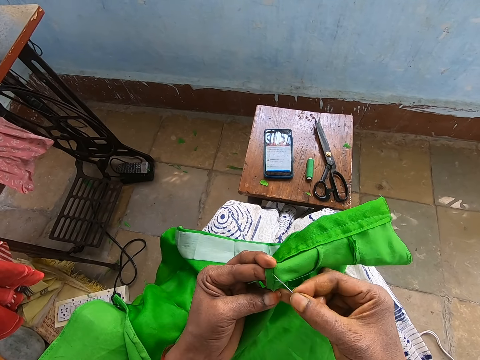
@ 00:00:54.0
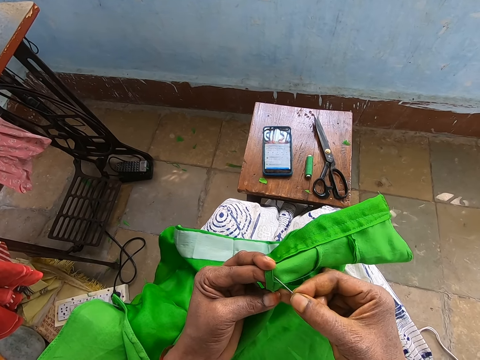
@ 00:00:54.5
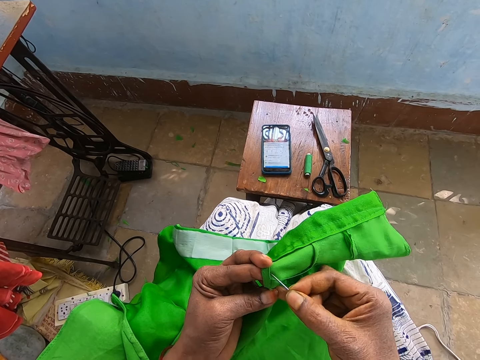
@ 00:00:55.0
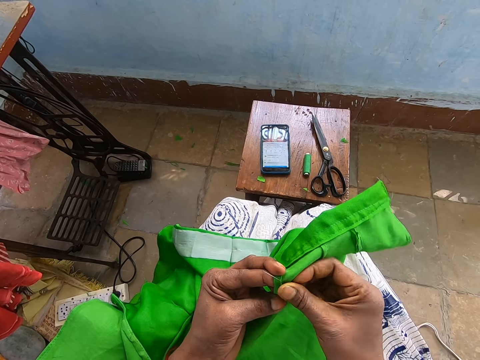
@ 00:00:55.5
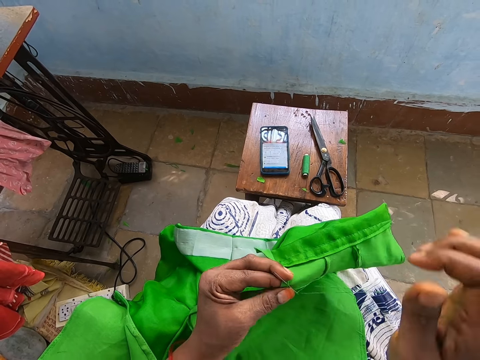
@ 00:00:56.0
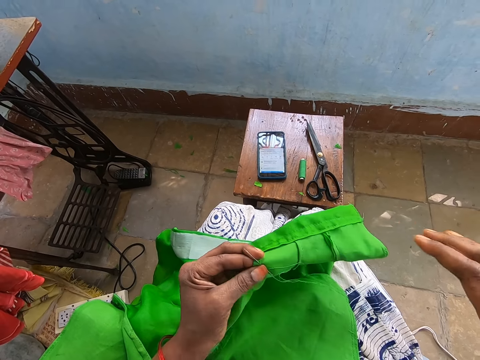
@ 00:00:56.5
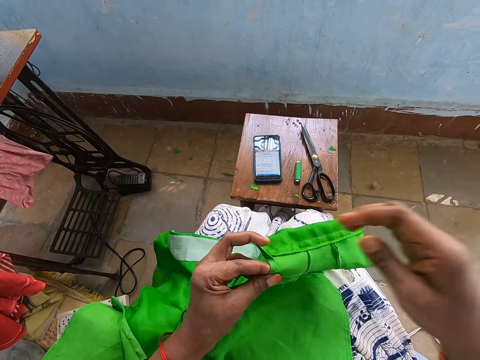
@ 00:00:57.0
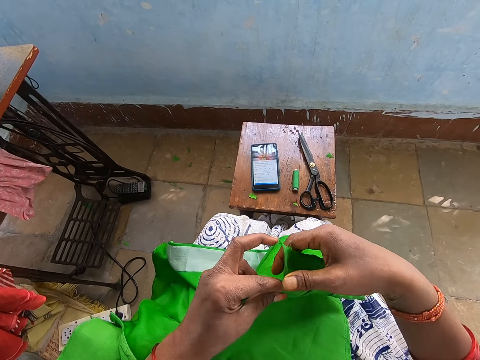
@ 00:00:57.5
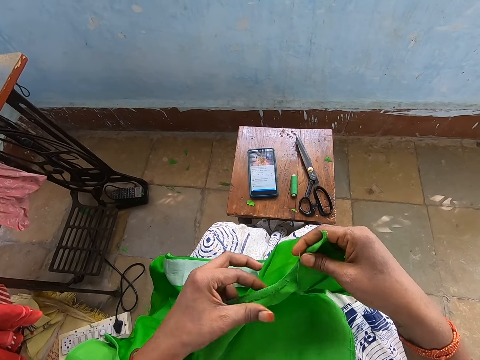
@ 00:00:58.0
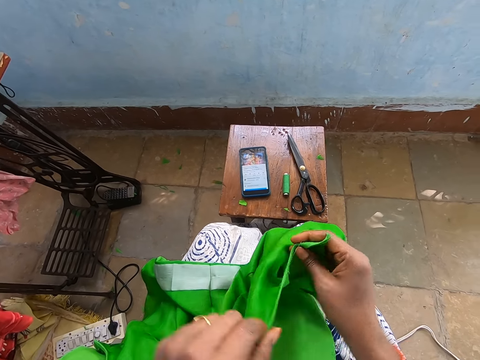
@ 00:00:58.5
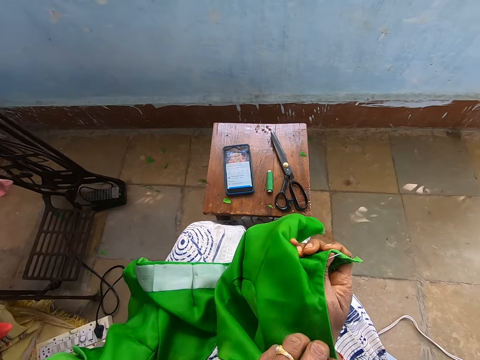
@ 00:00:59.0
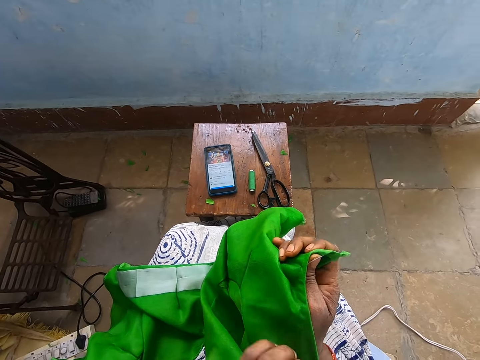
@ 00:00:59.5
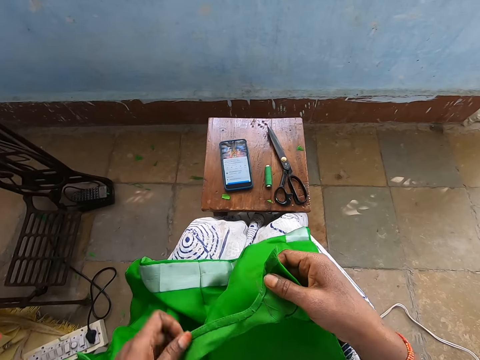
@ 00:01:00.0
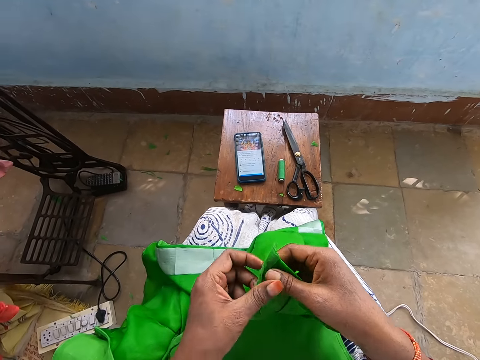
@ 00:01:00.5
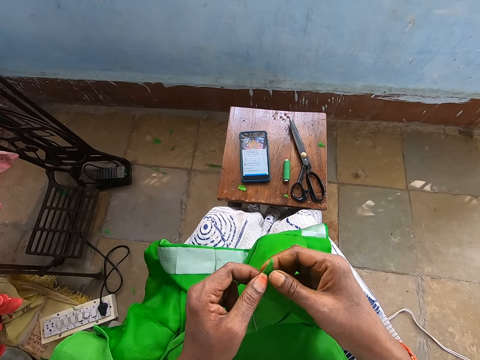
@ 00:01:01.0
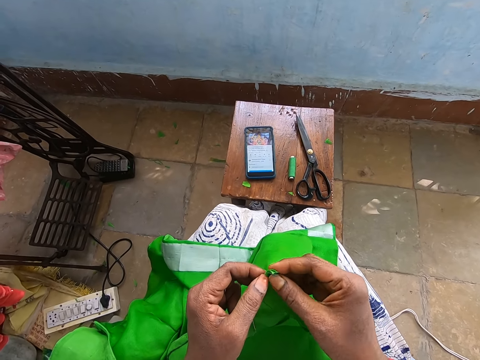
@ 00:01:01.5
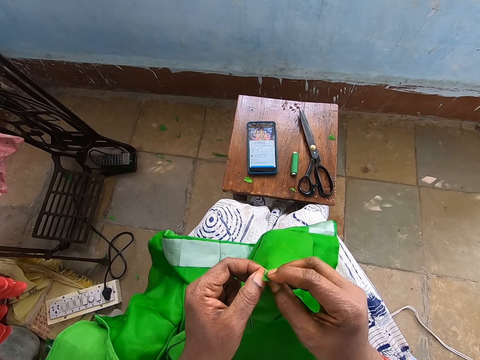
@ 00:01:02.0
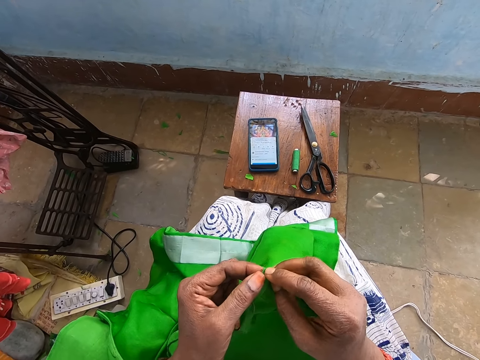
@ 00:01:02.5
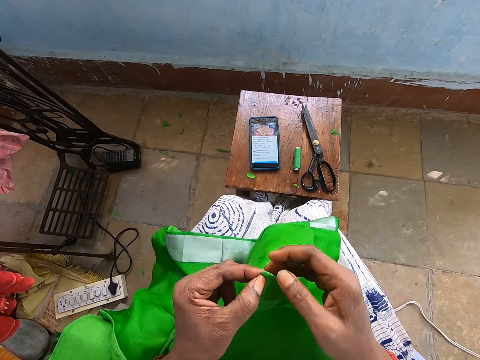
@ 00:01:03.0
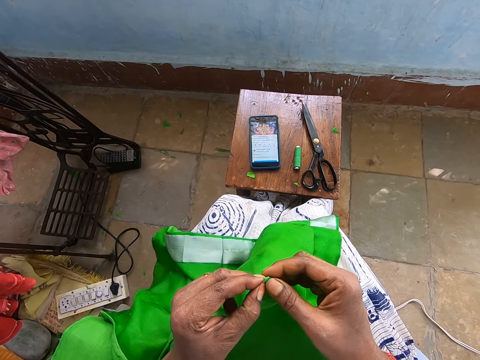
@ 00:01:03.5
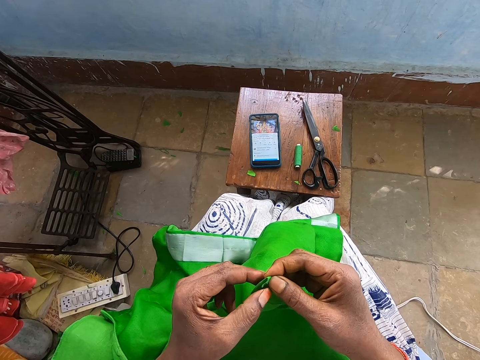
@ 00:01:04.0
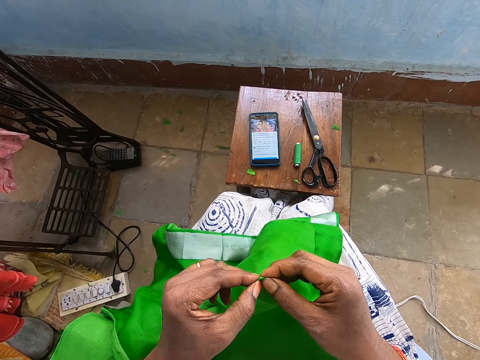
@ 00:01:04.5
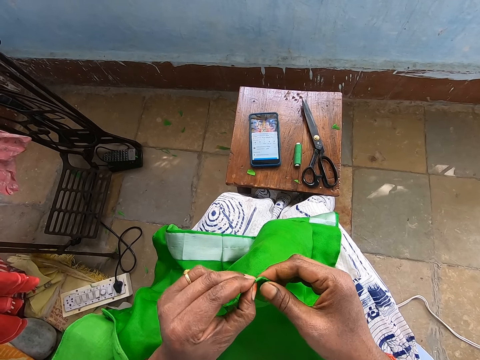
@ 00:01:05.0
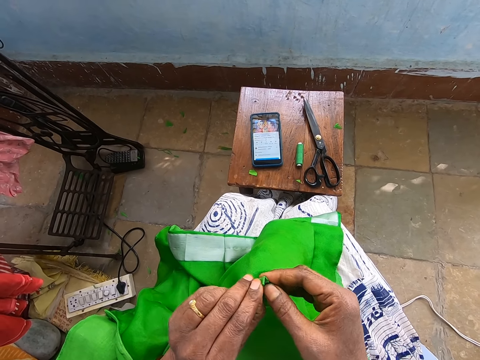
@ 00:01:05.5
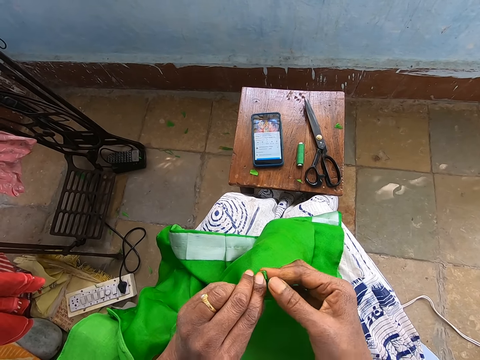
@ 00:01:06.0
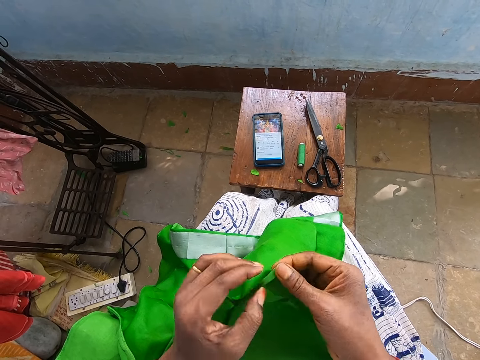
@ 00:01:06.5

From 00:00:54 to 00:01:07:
The camera wearer holds the cloth with both hands. They look at the other side of the cloth. They fold the cloth.

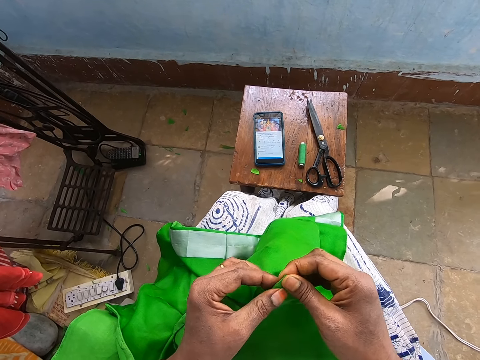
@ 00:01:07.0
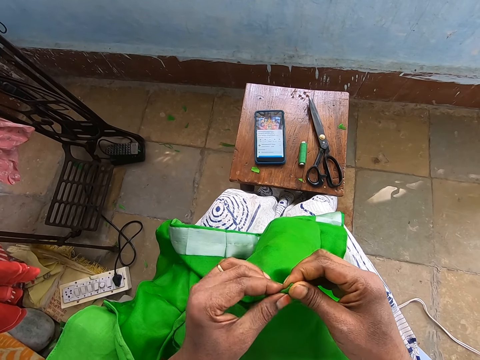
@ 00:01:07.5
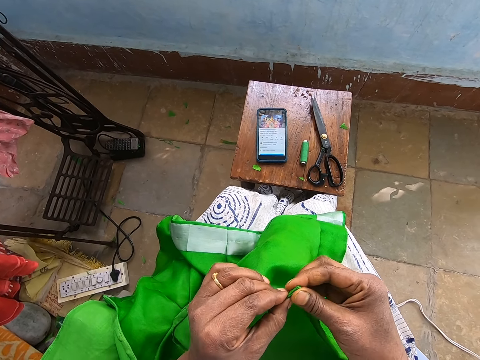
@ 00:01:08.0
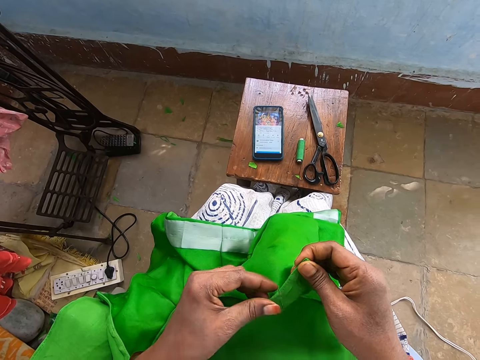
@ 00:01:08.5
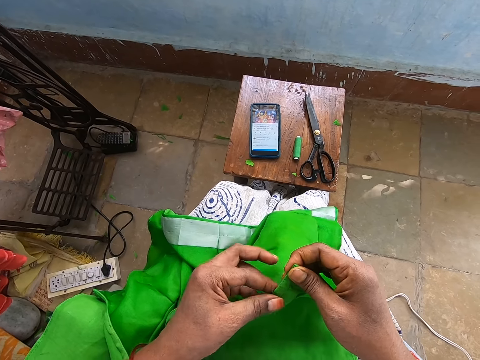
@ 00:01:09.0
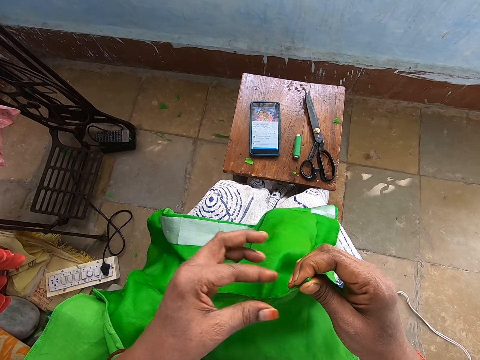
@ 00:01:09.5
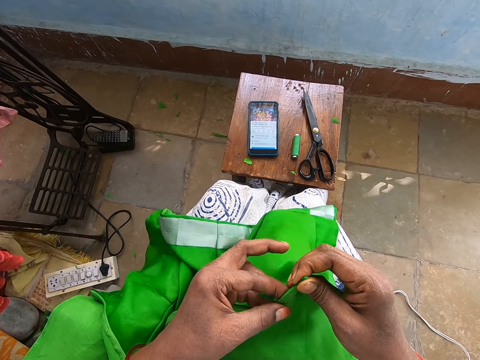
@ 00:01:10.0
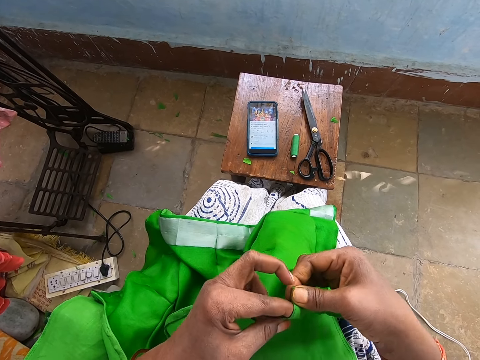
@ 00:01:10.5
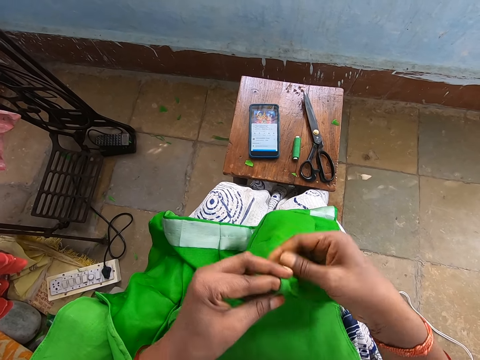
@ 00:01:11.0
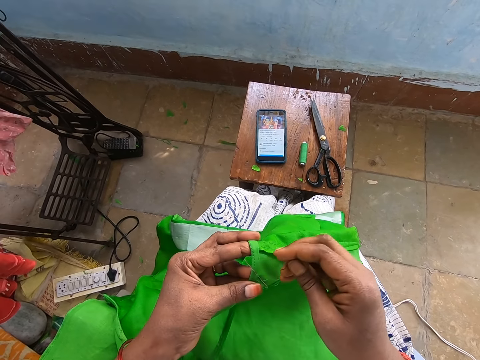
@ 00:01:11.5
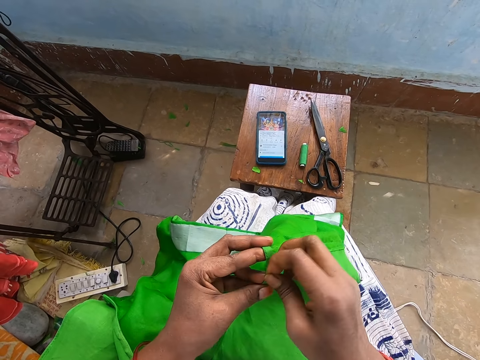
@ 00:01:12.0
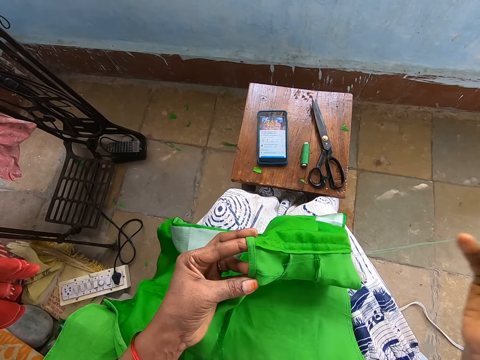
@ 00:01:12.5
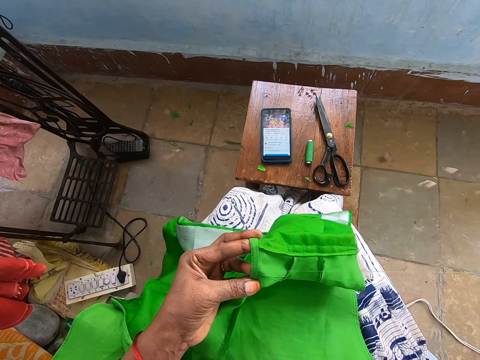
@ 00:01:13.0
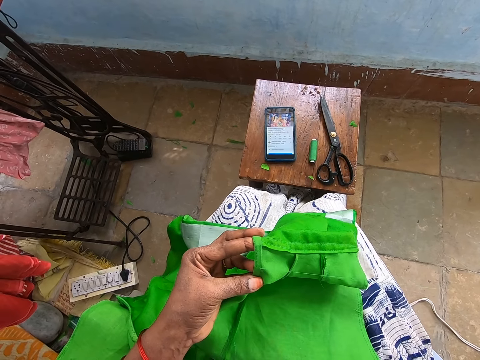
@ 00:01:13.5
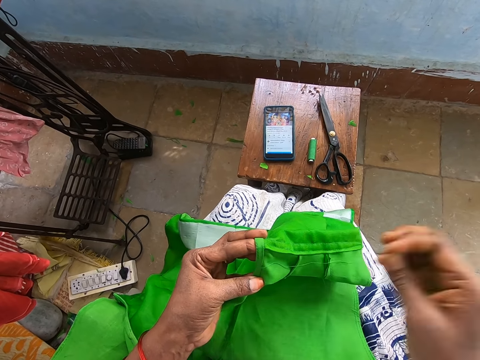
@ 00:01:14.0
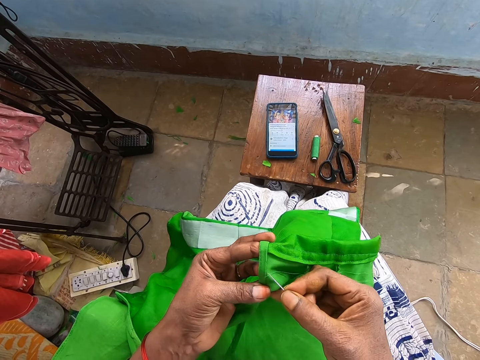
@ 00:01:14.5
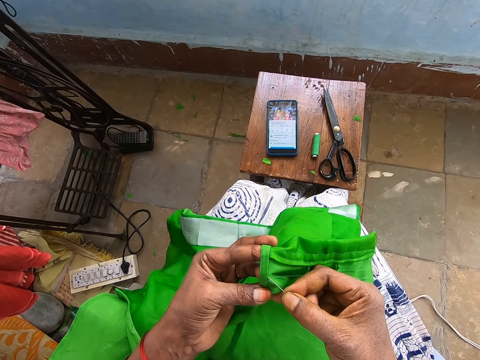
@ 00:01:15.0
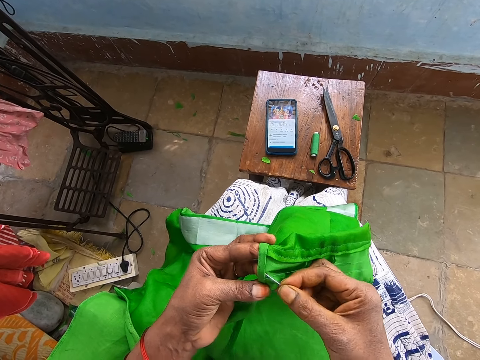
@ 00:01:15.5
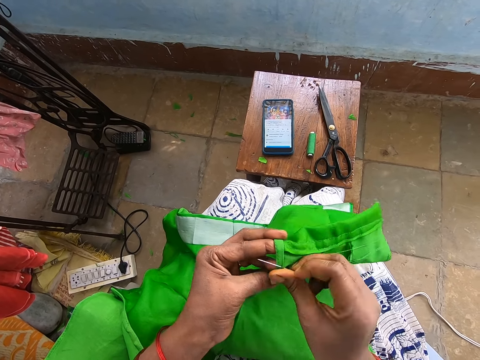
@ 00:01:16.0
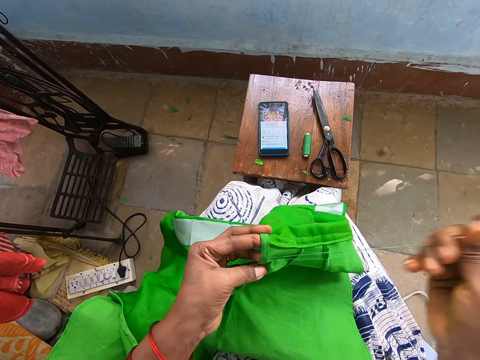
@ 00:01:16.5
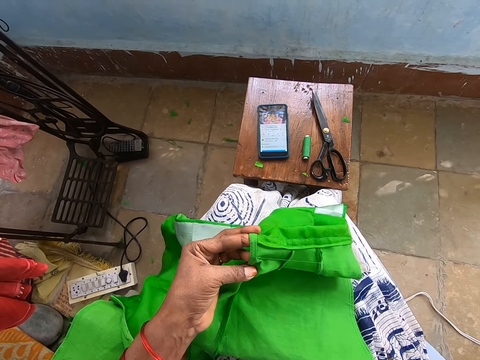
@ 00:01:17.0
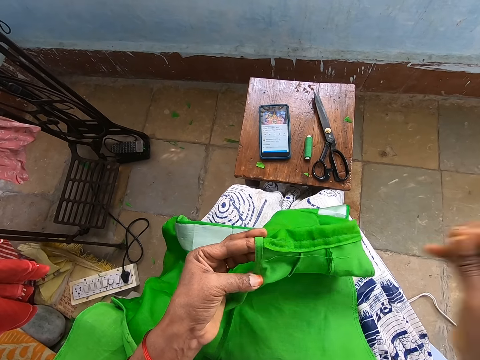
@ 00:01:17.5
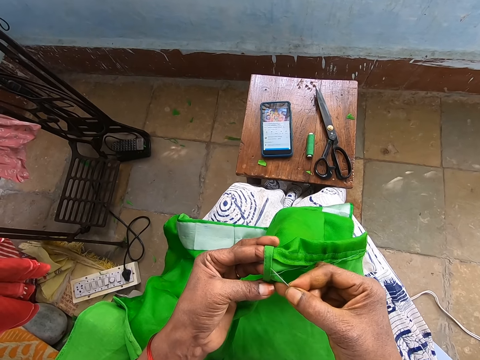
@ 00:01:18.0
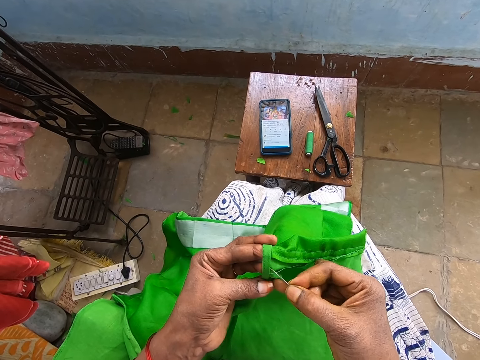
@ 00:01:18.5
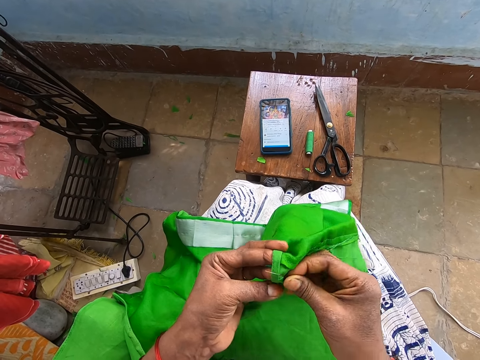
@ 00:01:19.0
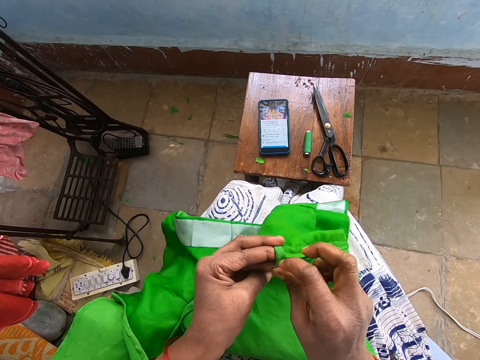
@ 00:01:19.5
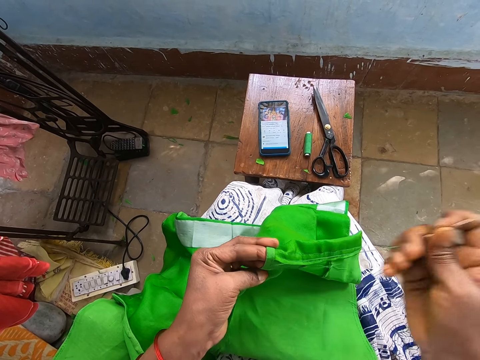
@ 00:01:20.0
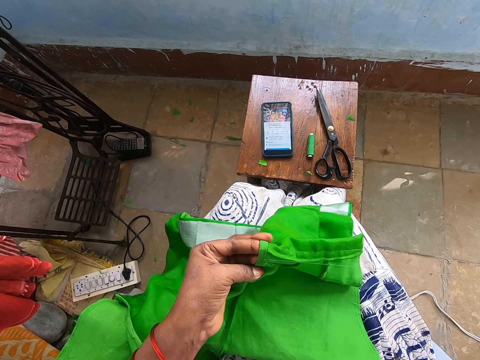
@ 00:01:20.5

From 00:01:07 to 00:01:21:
The camera wearer rolls the cloth on his finger. He sews with a thread and needle. He pulls the needle. He puts down his hand. He sews the cloth.
